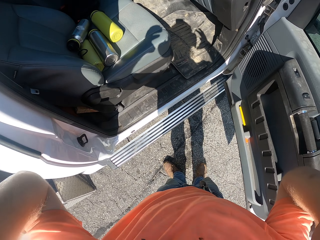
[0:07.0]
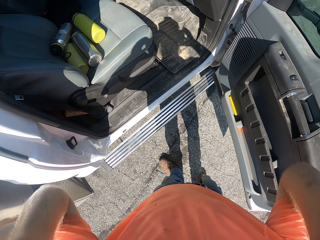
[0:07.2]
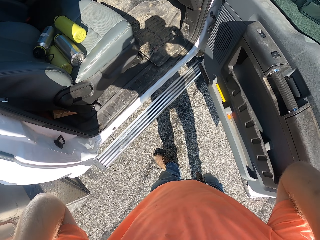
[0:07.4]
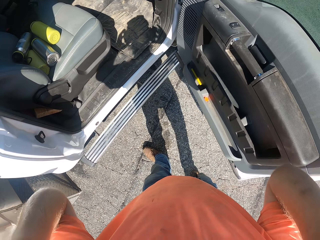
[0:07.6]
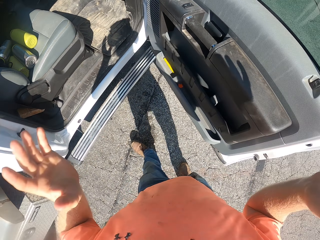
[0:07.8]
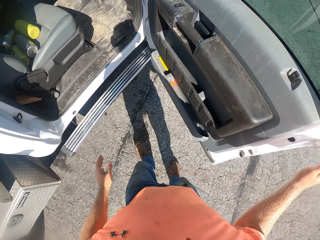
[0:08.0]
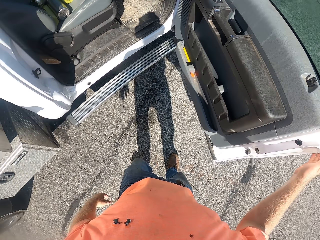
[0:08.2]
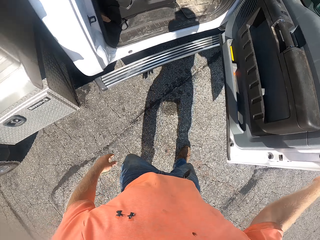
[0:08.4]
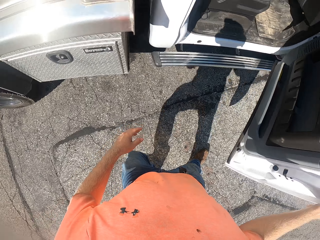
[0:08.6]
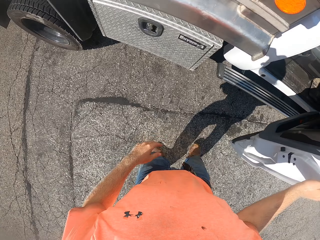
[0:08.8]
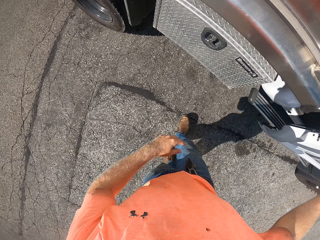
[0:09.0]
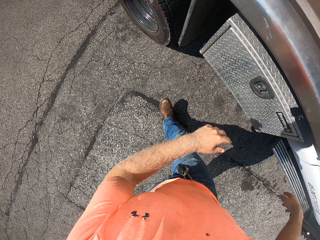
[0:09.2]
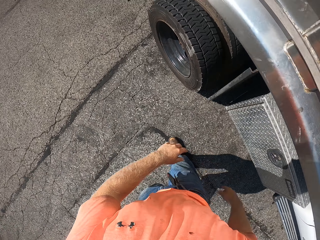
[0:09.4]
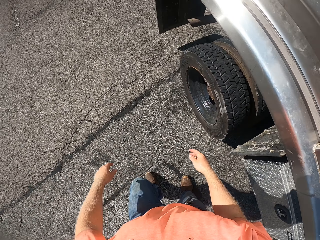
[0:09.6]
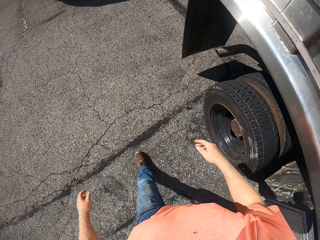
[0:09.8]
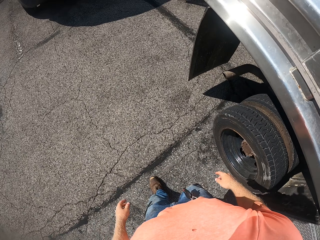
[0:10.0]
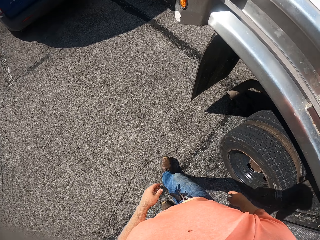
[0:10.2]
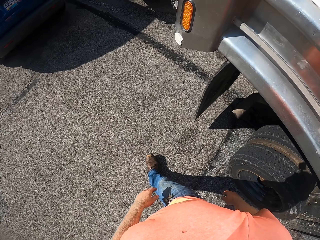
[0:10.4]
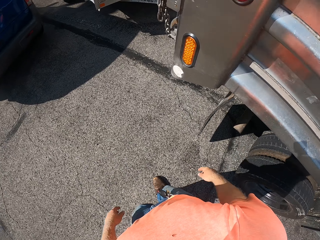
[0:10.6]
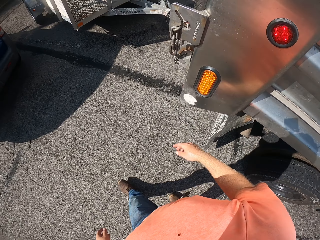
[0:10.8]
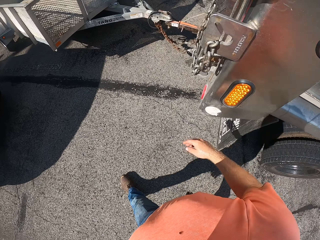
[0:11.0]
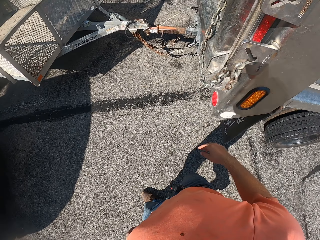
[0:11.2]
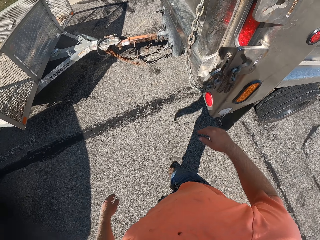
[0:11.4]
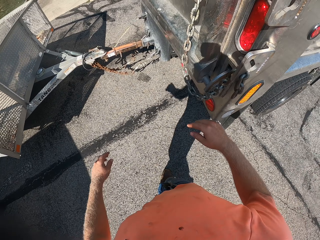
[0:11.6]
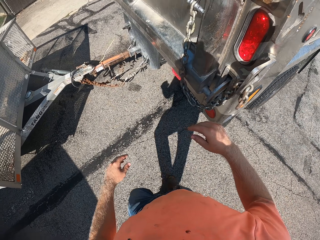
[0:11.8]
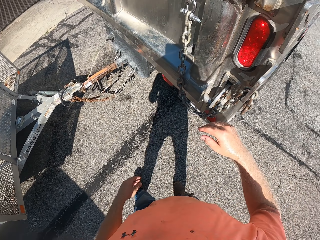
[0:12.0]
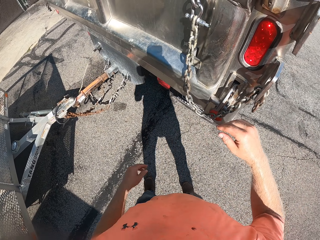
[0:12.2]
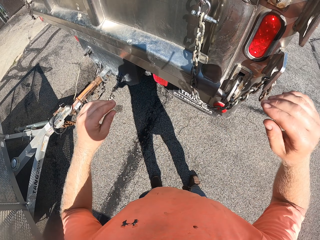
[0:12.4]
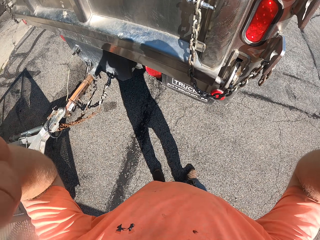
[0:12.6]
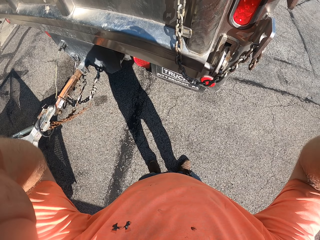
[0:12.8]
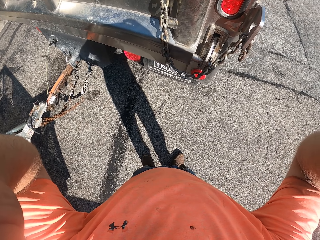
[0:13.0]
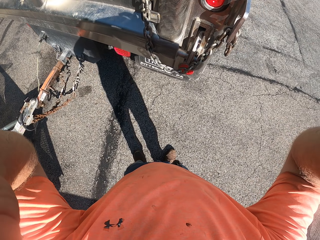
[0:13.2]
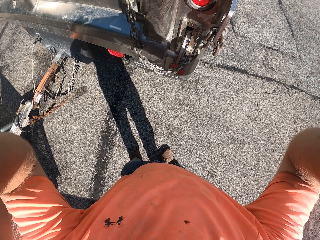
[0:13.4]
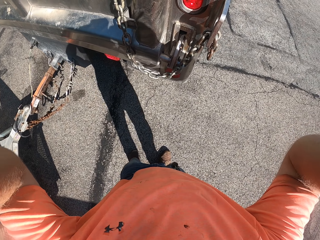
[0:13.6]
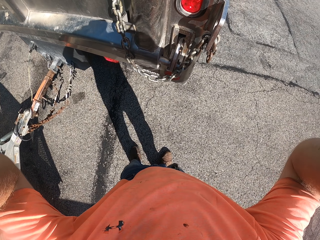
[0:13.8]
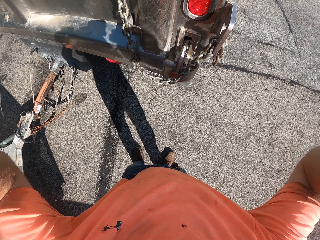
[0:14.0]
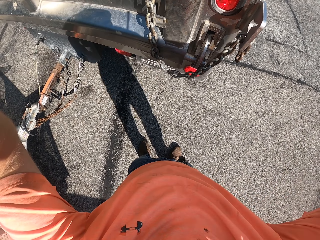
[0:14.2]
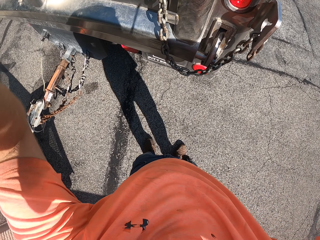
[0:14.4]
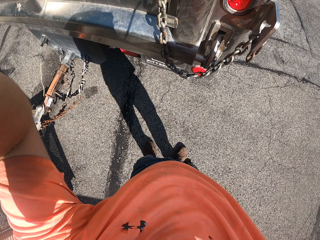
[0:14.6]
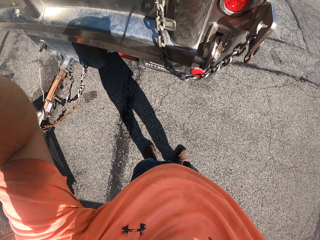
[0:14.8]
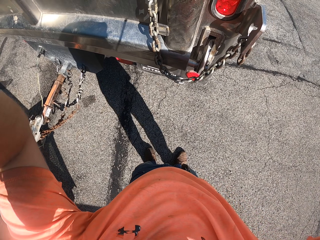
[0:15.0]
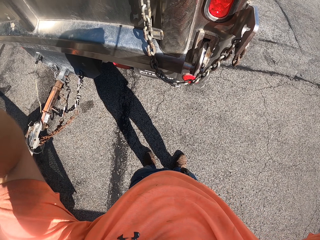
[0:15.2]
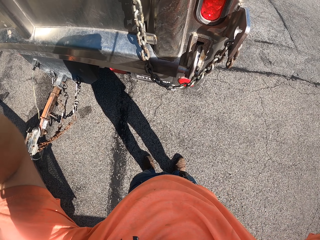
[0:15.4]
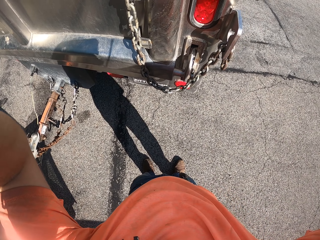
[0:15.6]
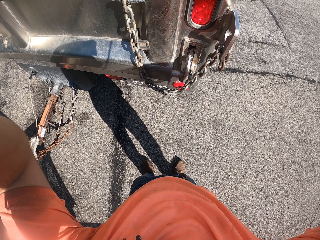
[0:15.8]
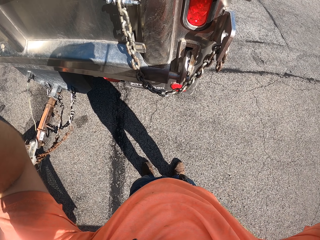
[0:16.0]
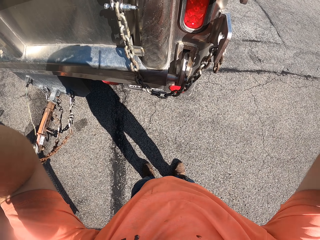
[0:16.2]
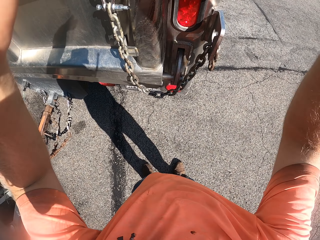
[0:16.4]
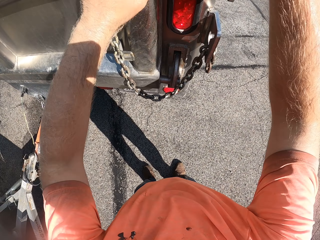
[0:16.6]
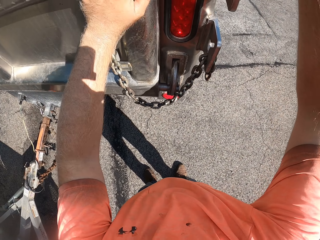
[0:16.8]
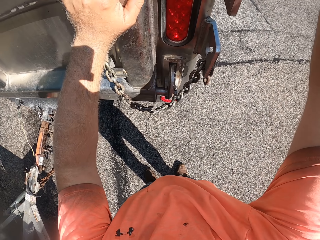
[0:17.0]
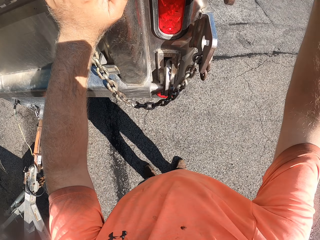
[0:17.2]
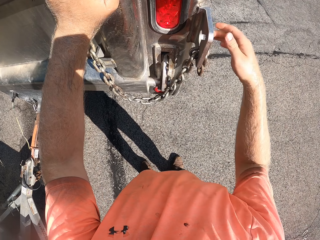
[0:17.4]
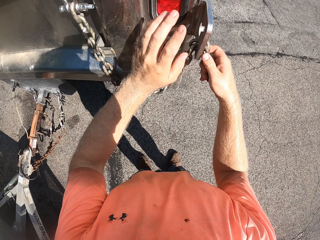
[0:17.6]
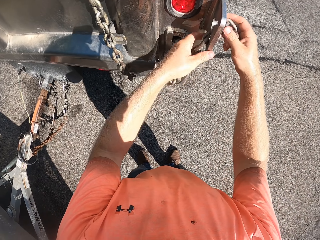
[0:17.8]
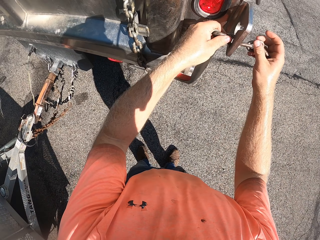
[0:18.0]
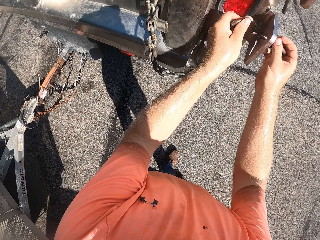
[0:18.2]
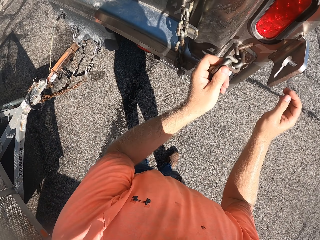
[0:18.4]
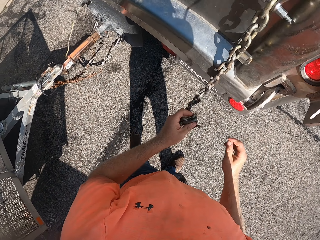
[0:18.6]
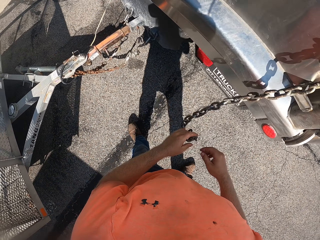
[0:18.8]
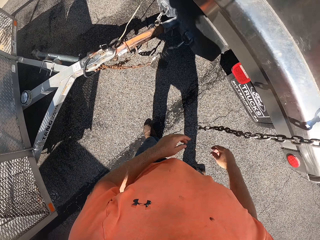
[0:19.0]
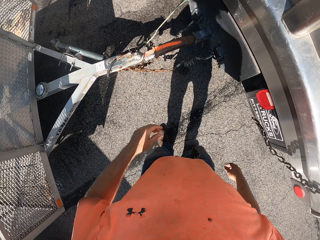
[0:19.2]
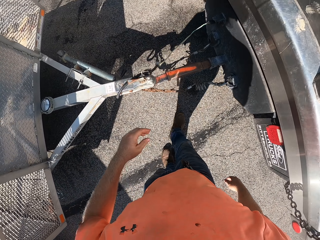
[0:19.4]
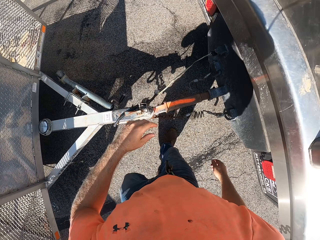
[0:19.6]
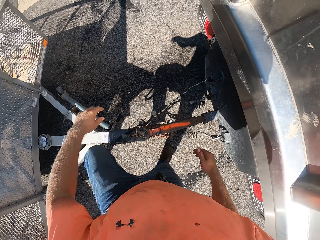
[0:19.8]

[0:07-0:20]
The camera wearer closes the door of the truck with his right hand. He places his left hand on the truck. He opens the car trunk. He removes a chain from the truck with his hands.

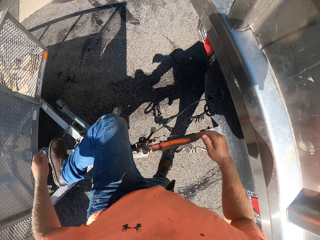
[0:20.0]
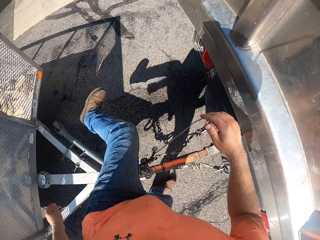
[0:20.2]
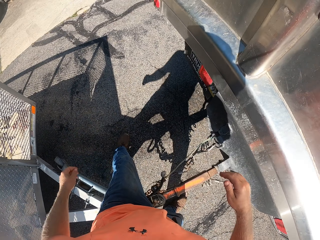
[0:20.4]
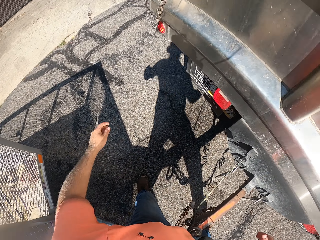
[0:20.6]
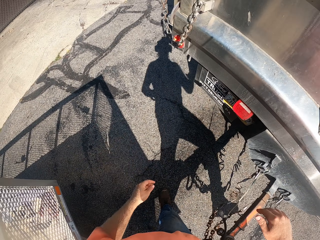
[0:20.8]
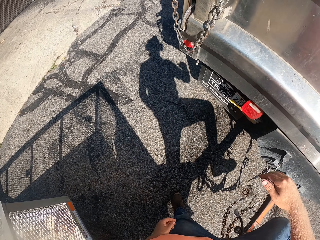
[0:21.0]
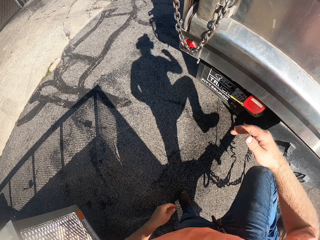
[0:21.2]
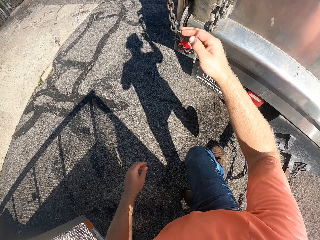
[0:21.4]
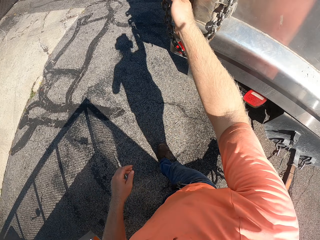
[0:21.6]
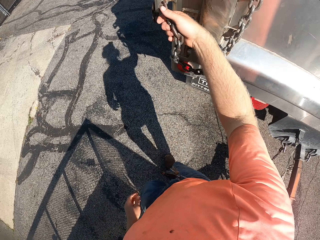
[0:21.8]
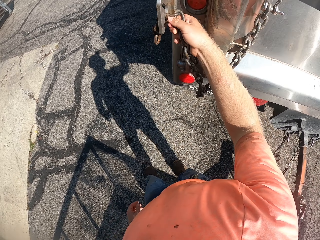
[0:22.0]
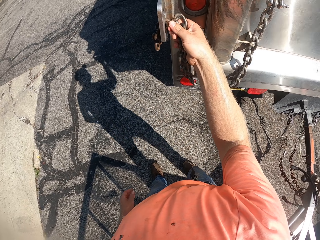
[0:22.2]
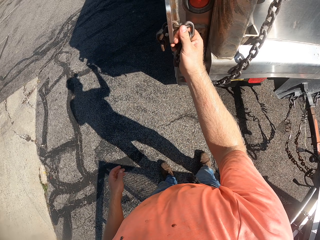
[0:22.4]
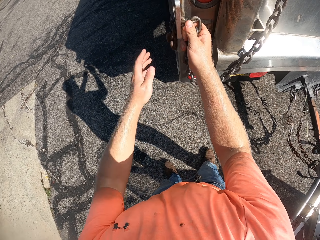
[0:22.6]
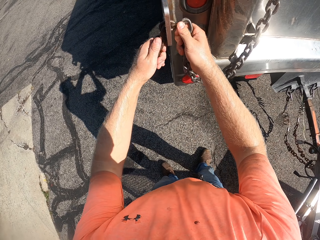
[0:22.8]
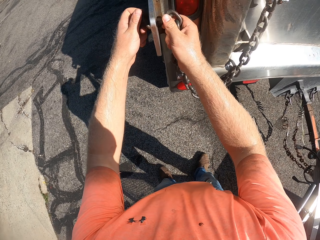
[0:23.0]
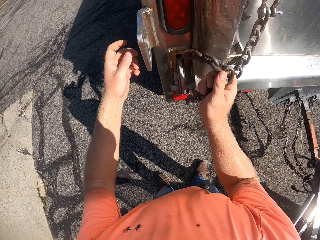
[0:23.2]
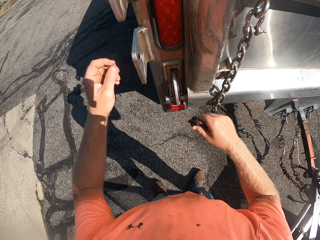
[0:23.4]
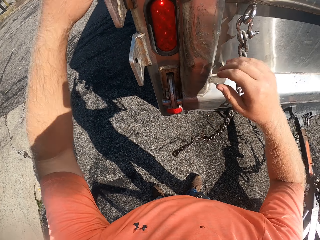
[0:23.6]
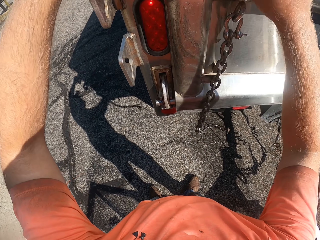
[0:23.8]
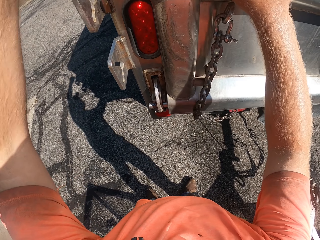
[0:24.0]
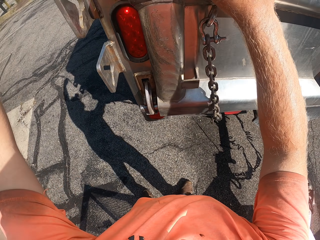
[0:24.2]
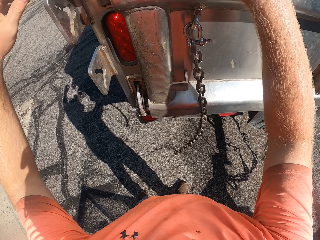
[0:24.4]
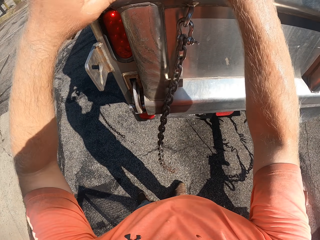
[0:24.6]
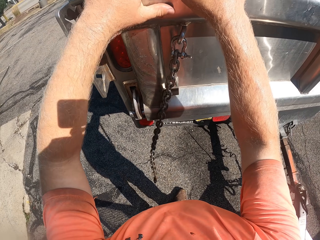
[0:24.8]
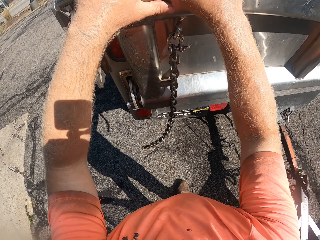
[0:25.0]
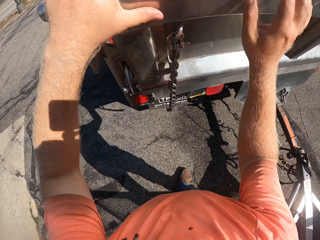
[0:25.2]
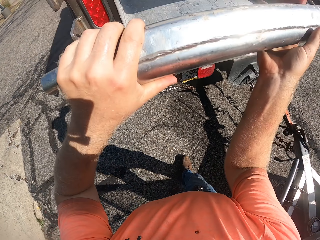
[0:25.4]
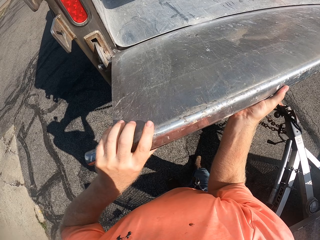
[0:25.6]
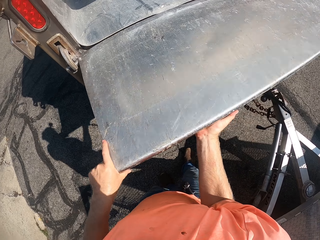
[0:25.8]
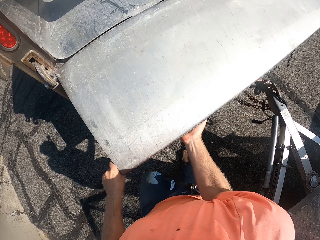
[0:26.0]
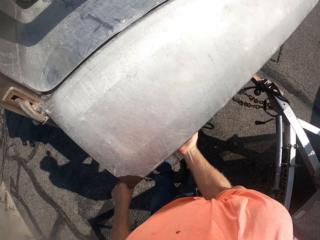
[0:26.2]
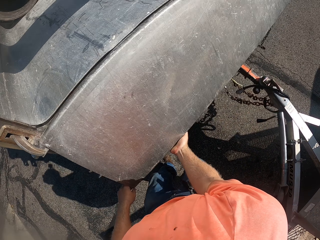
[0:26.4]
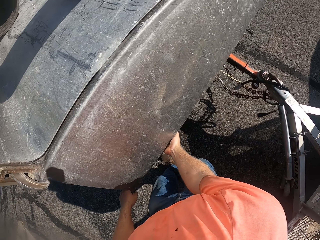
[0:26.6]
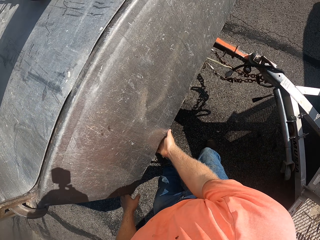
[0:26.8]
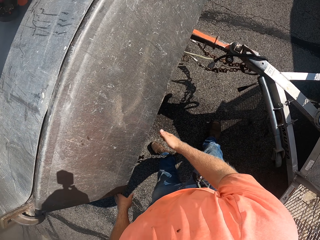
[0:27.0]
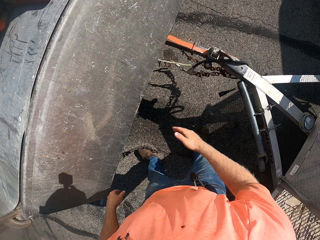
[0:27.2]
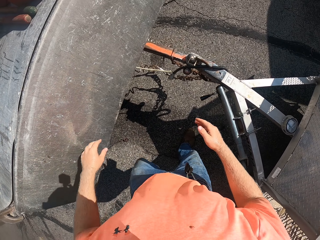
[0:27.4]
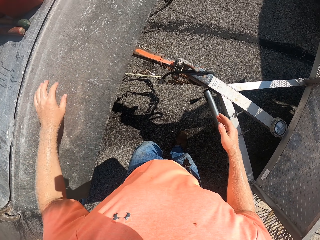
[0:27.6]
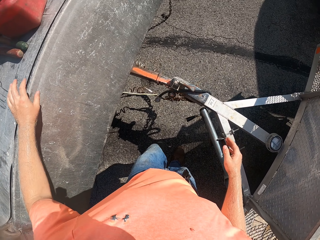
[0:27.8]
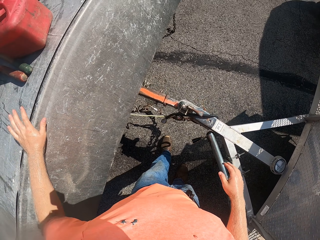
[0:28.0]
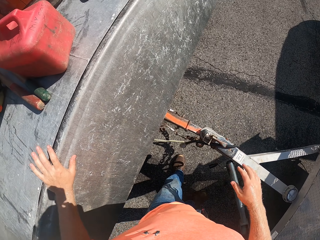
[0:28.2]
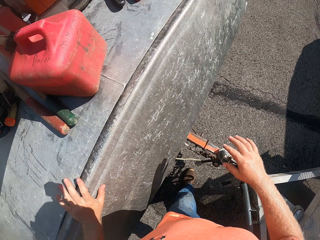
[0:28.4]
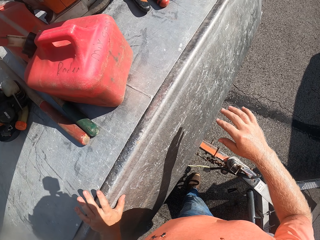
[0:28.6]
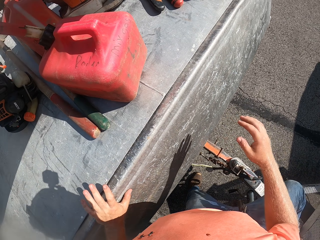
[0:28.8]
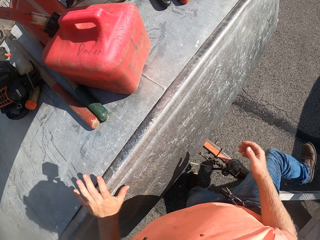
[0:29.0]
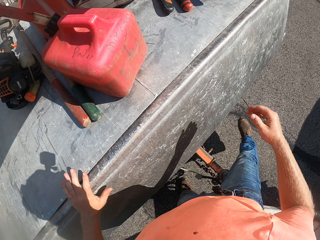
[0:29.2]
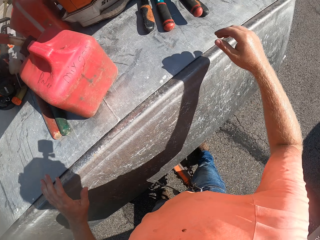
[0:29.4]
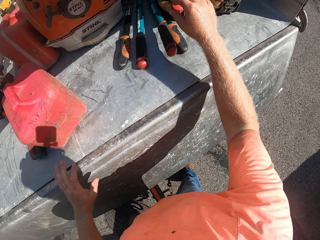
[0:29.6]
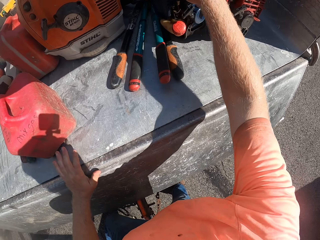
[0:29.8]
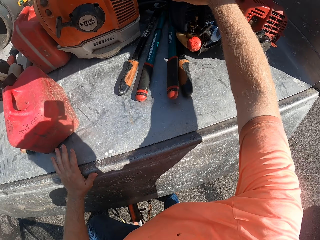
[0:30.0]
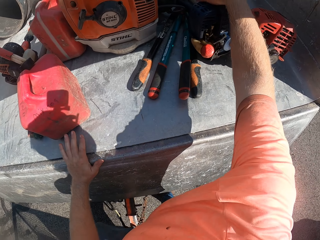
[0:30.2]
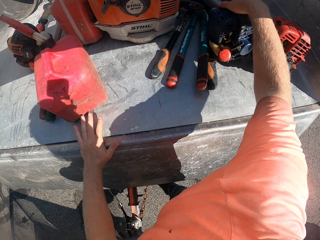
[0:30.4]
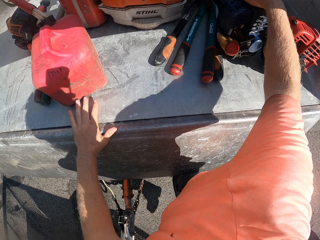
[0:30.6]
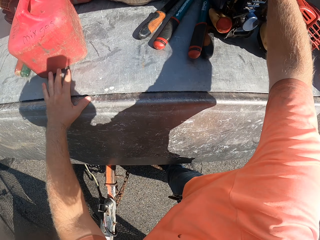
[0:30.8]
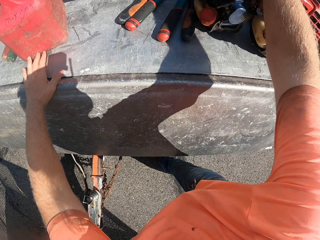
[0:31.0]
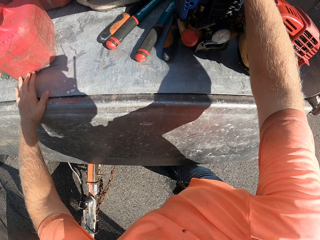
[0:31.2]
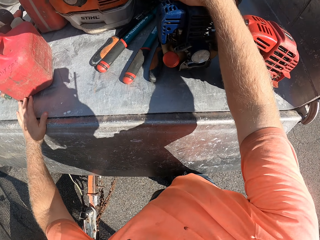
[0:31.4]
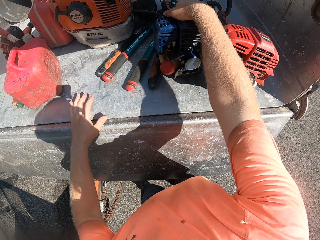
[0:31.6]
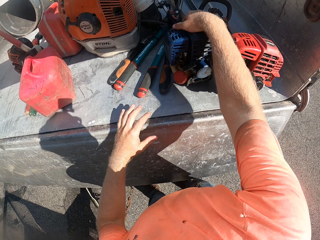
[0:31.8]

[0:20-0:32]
The camera wearer crosses over a three hitch point with his legs. He removes a chain from the truck with his hands. He opens the cargo bed of the truck with his hands. He crosses over the three hitch point with his right leg. He pulls two grass trimmers in the cargo bed with his right hand.
